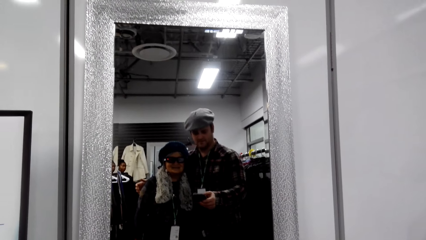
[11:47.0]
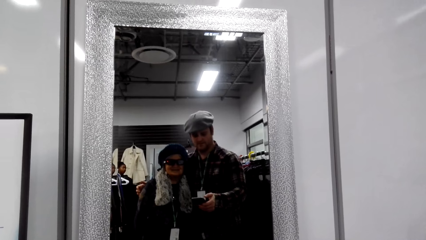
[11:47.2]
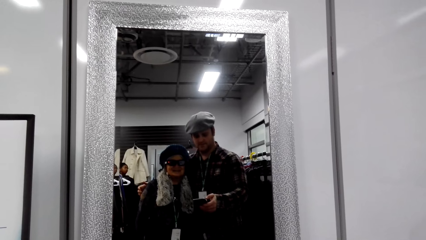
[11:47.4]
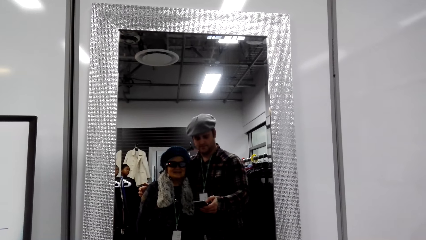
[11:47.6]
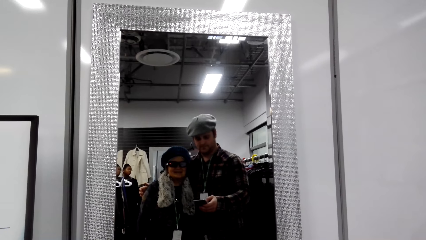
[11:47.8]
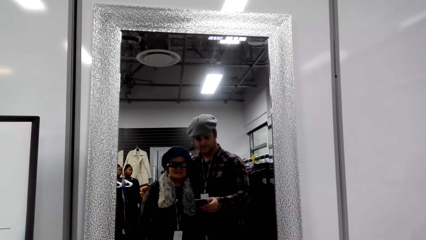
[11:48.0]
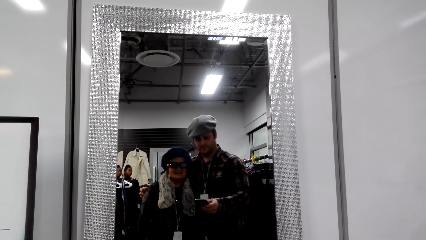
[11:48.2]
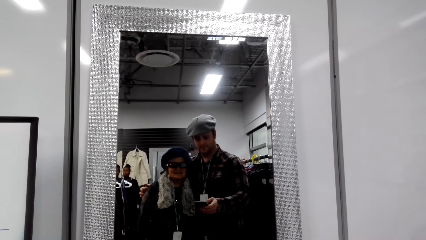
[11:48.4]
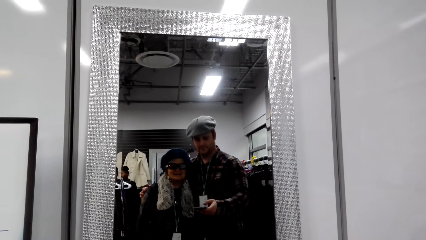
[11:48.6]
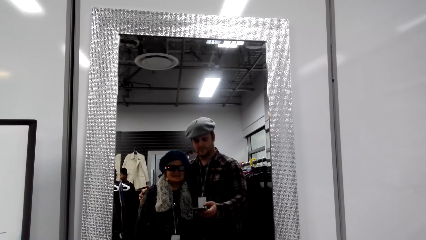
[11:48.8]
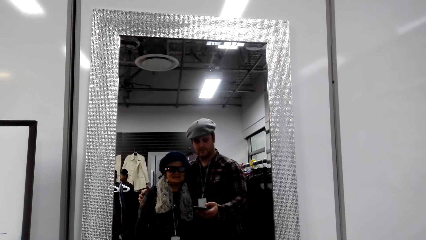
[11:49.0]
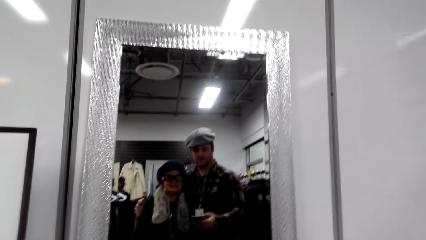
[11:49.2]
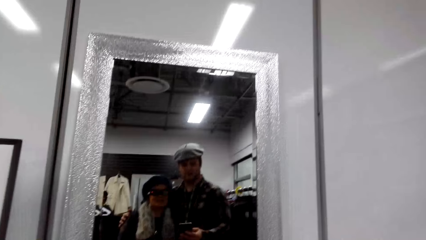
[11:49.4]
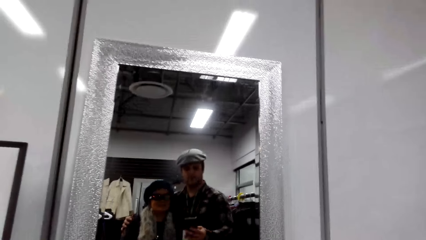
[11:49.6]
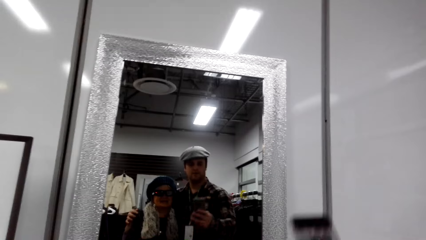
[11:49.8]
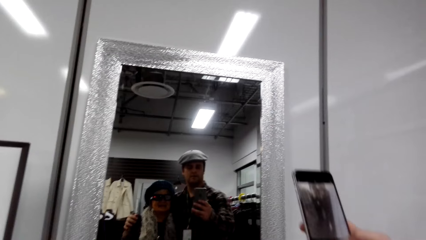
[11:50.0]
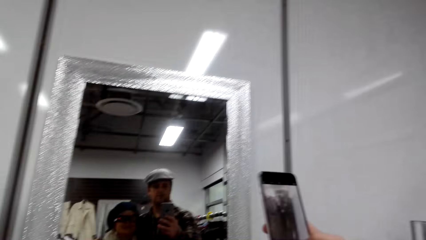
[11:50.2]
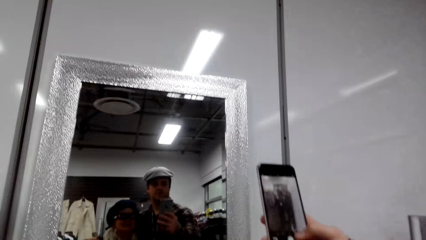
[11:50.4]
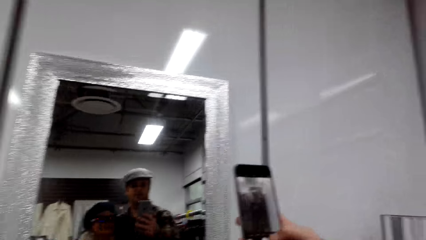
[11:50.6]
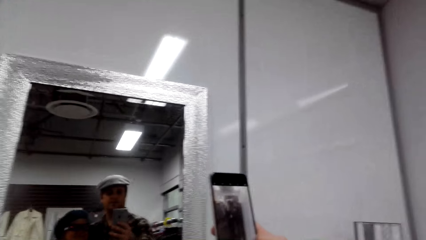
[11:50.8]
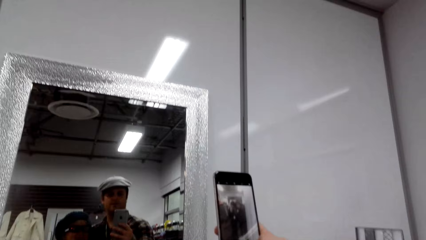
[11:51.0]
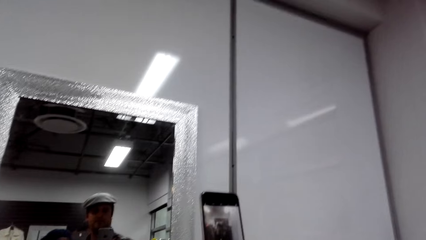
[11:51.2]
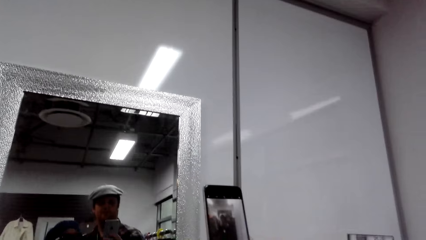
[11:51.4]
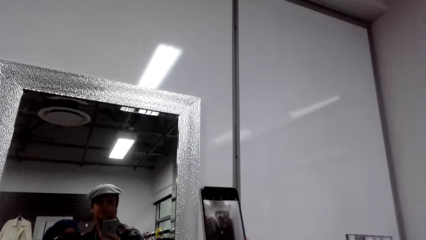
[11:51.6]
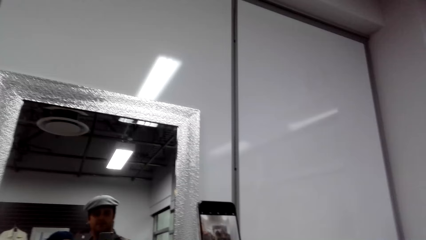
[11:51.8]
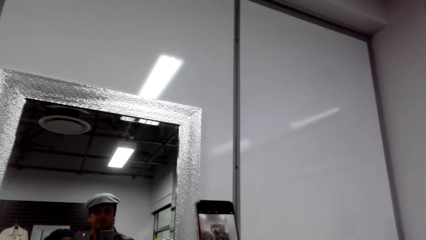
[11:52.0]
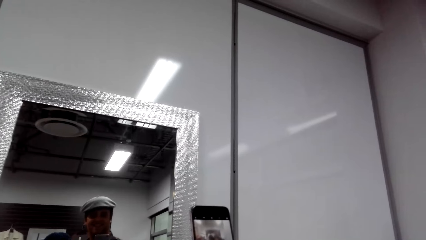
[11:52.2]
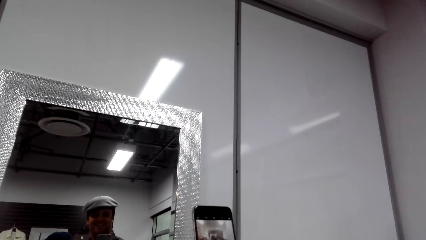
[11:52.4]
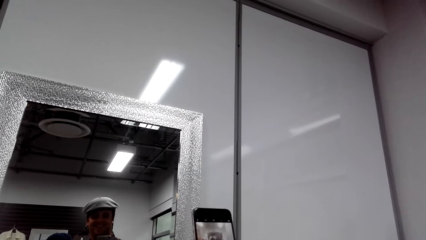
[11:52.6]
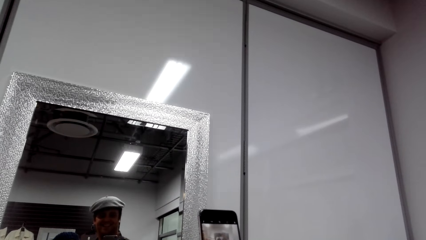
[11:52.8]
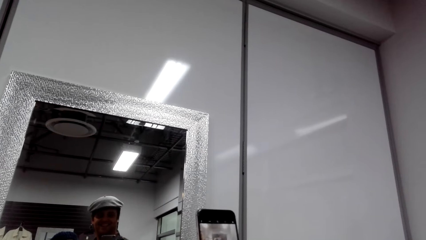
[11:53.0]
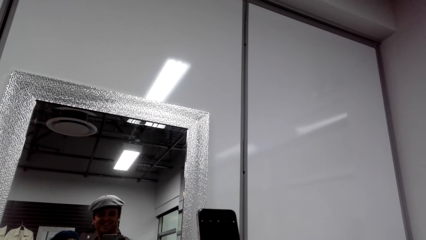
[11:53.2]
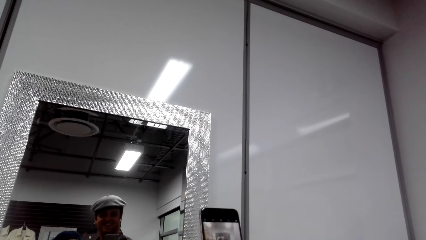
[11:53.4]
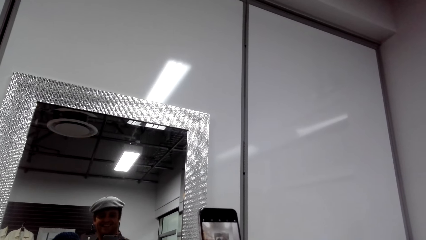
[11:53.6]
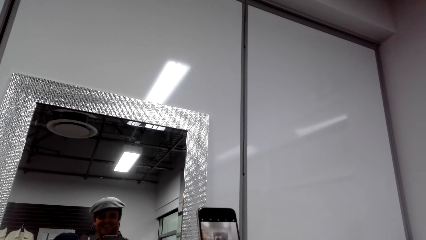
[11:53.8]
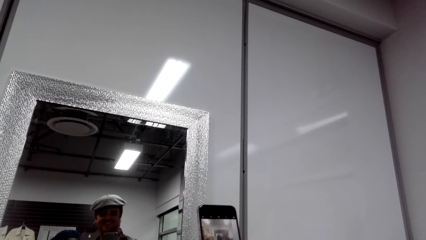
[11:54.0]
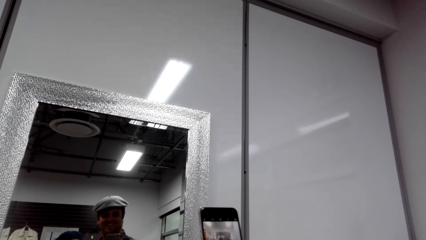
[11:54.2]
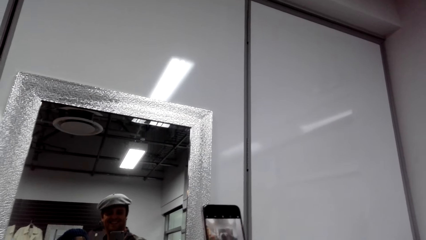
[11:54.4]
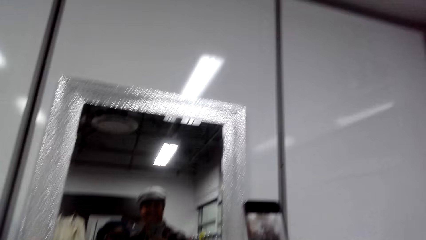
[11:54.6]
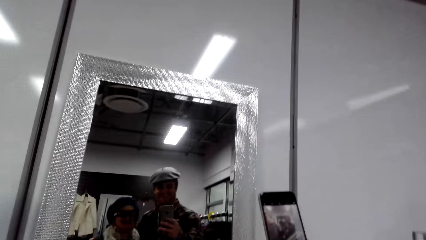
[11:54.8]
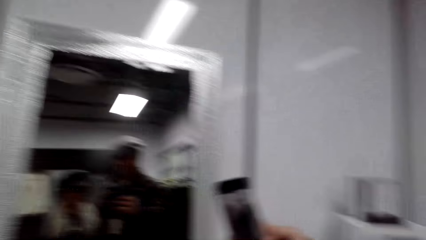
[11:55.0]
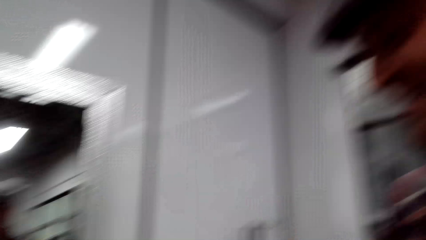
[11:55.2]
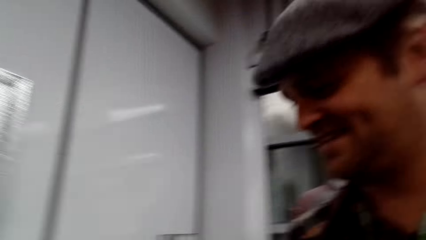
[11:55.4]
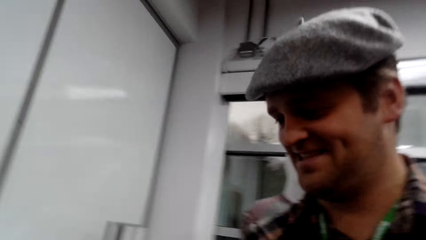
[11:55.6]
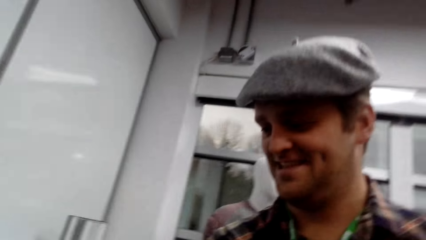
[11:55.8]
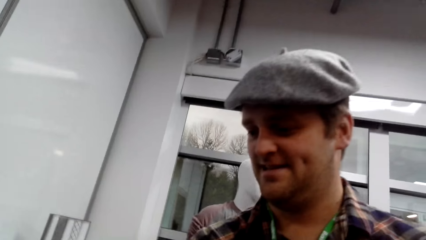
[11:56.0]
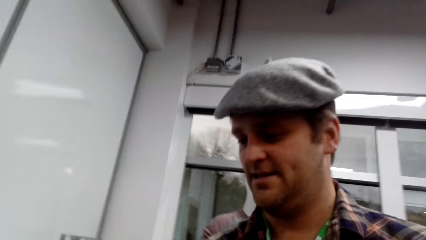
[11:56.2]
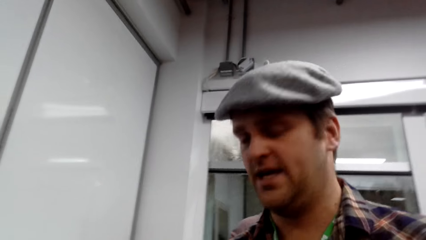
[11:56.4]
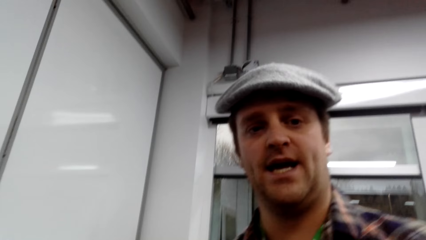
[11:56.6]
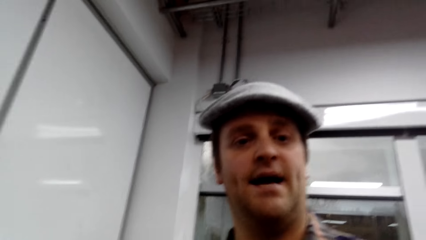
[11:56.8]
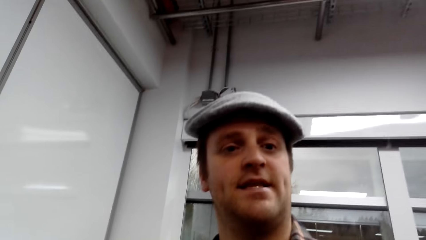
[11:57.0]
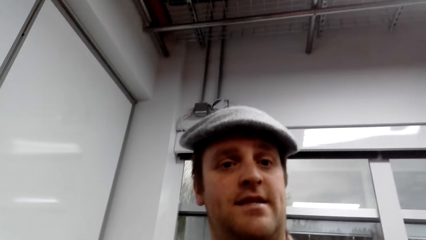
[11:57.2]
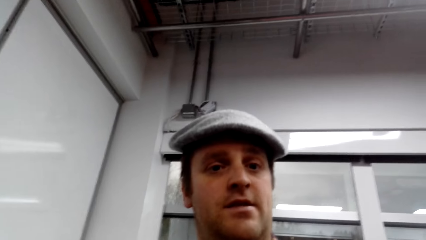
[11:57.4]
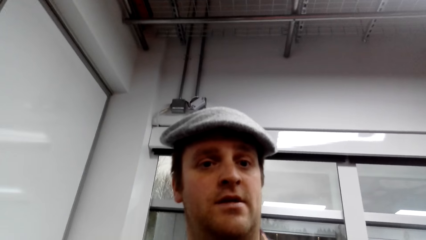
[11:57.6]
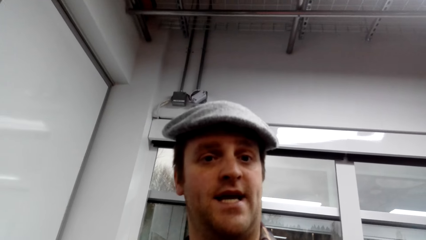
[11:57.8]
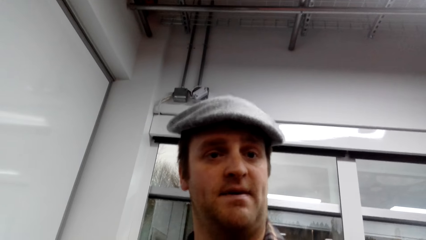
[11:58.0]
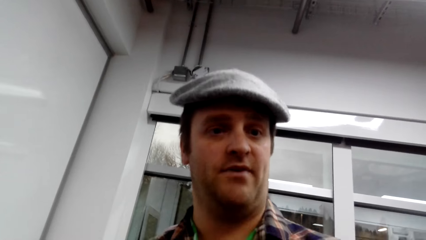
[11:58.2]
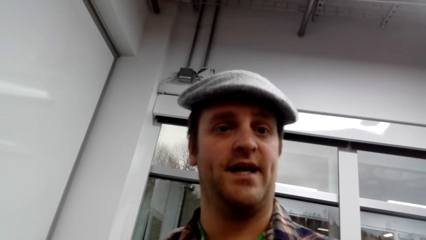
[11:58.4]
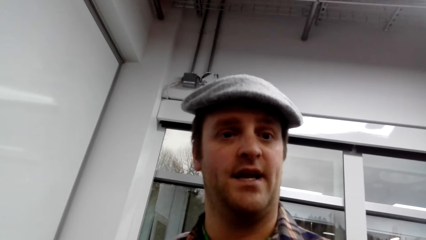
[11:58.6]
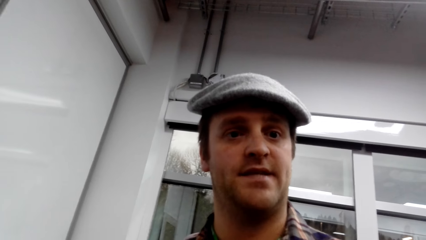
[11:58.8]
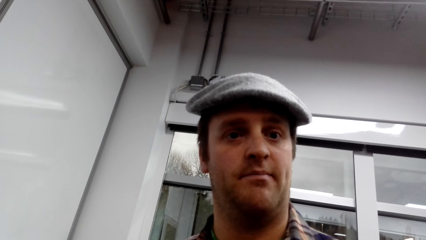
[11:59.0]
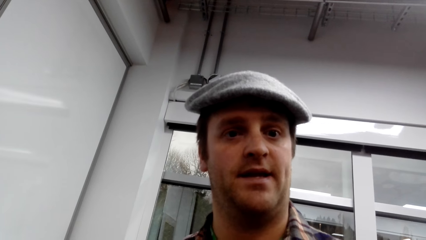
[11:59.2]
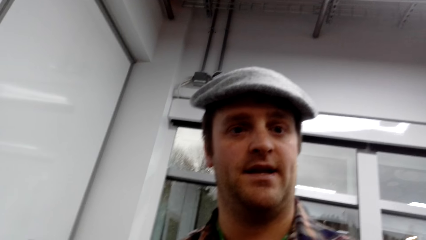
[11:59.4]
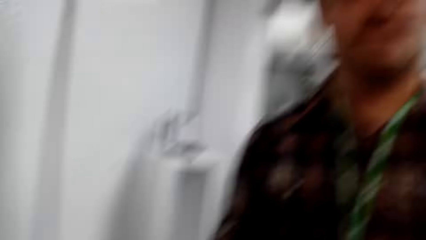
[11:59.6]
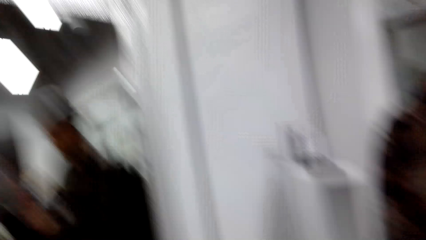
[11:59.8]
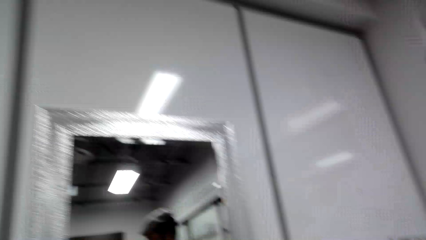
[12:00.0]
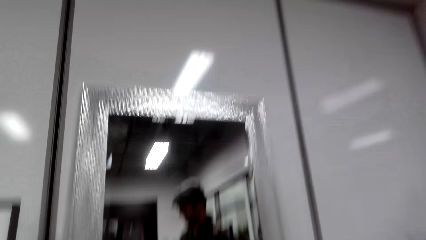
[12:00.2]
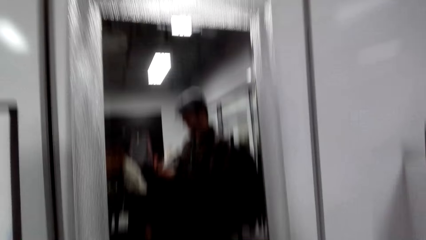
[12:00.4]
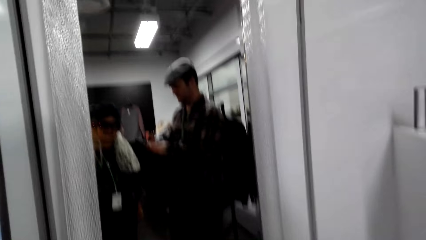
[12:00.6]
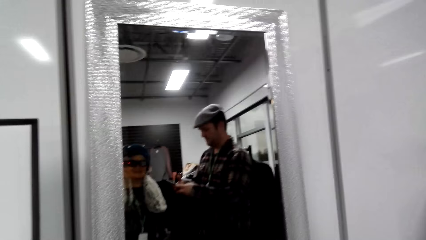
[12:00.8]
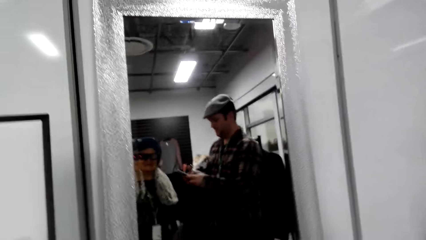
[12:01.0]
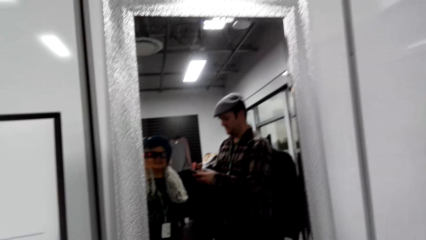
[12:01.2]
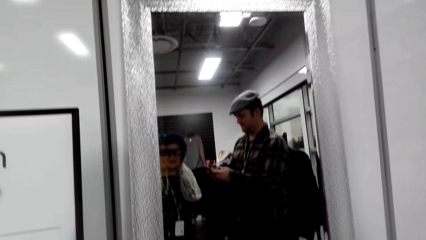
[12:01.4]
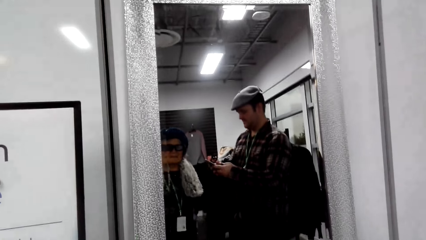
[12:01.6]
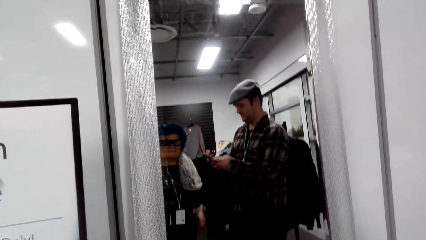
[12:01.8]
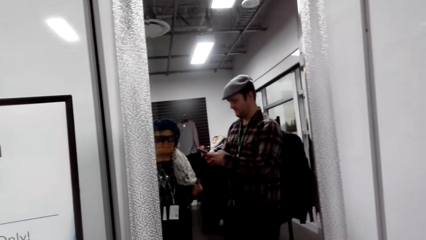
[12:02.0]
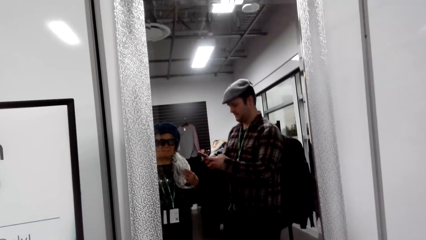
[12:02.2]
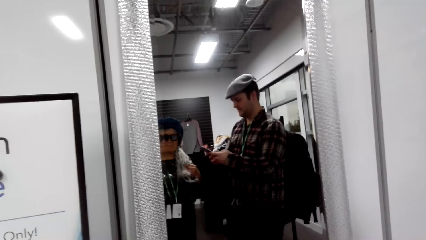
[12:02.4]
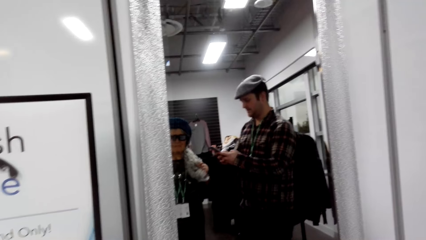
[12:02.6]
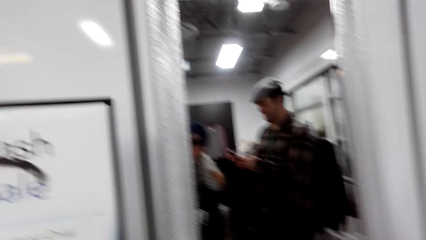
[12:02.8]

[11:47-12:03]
A man scrolls on his phone. The man lifts the phone. The man takes a picture in his phone. The man talks to a woman.
